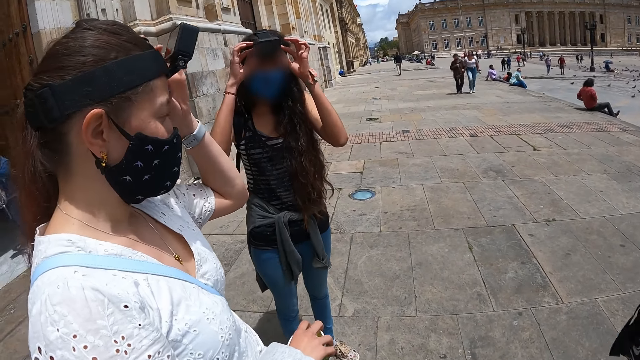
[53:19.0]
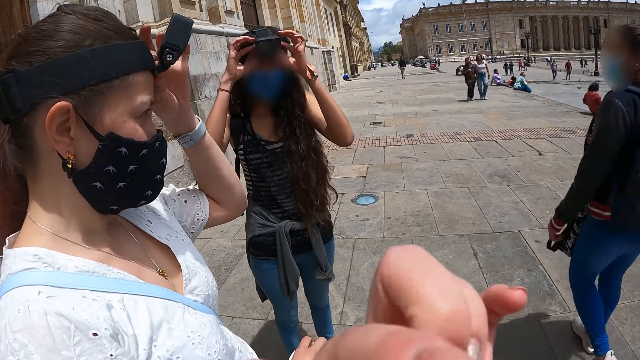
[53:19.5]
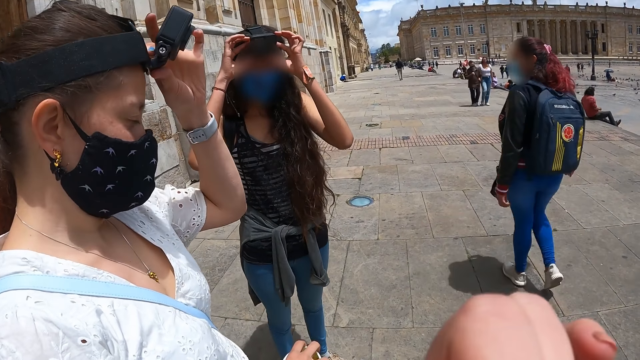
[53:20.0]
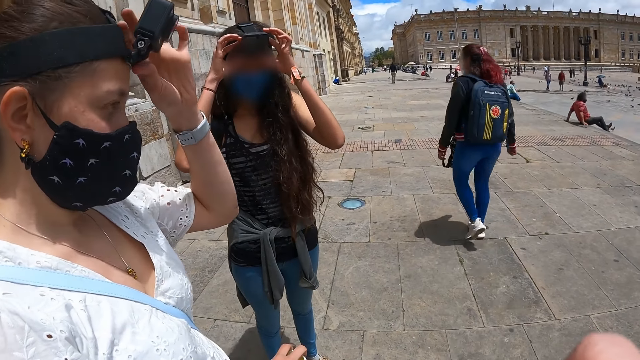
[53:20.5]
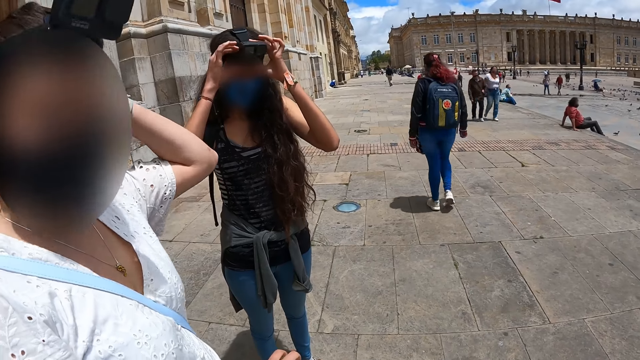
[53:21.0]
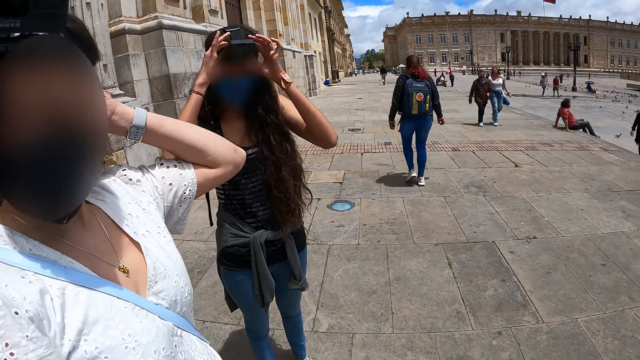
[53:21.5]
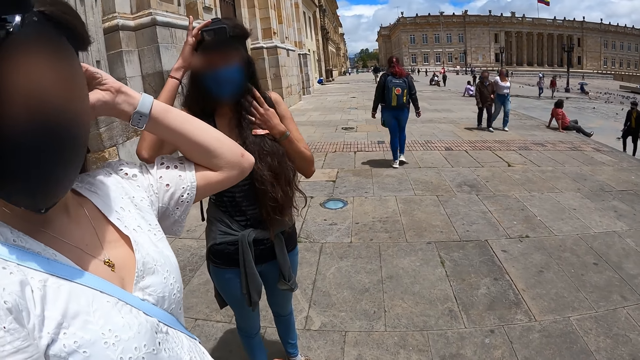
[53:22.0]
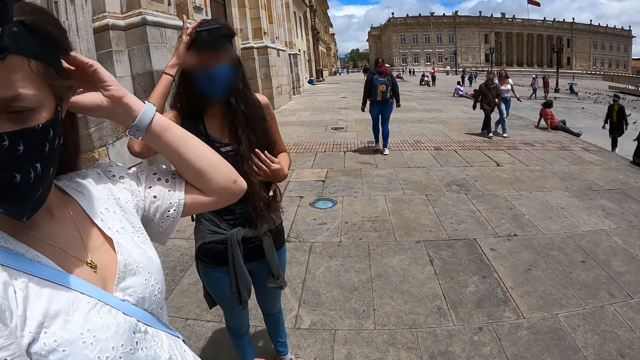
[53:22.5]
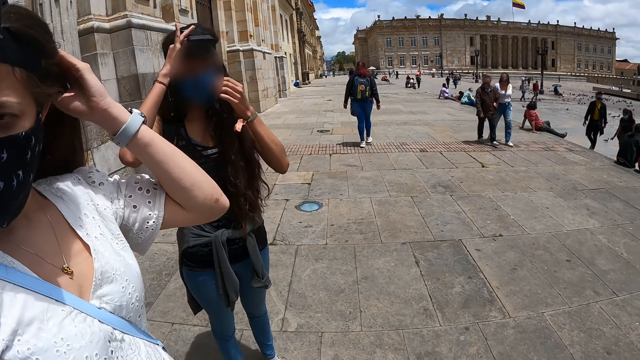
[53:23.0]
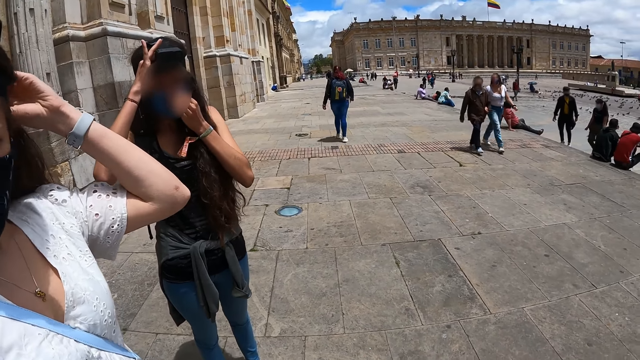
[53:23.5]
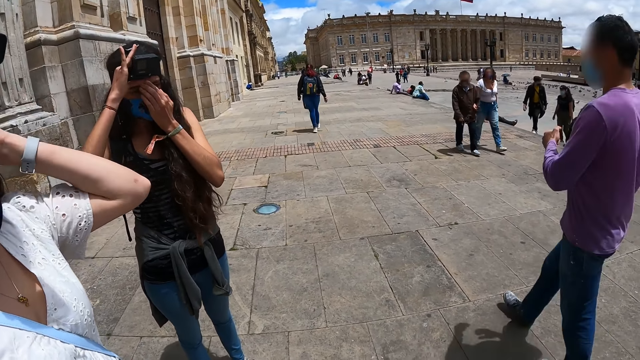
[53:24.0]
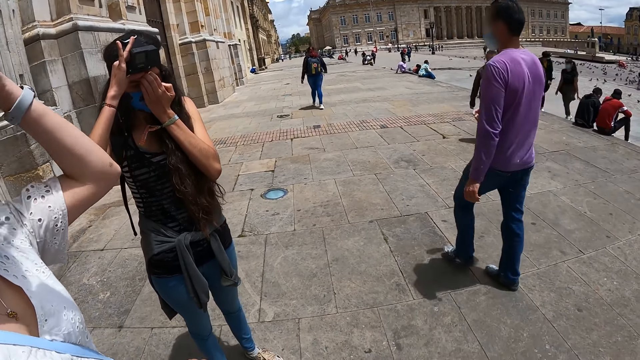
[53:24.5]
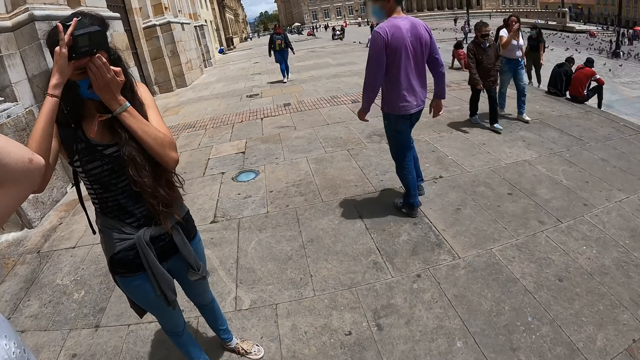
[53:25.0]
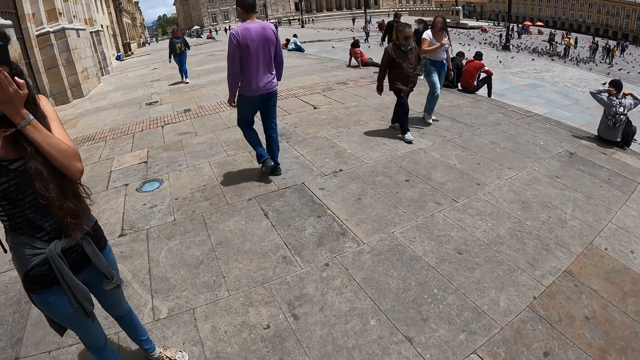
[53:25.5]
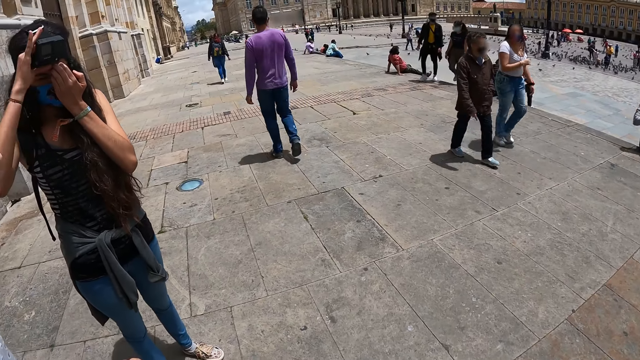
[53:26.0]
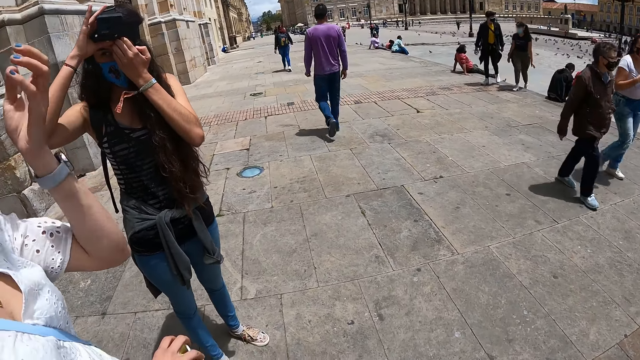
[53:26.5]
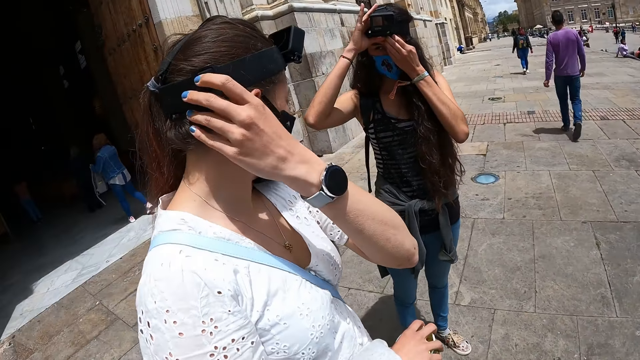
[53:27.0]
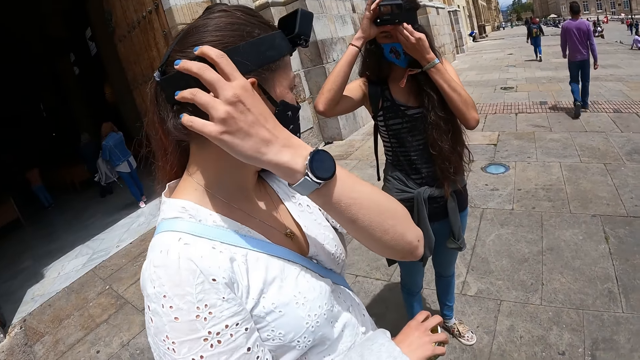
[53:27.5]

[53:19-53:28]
A woman adjusts the camera. Another woman adjusts the camera. A lady touches the camera. The camera wearer adjusts the camera. They touch something.

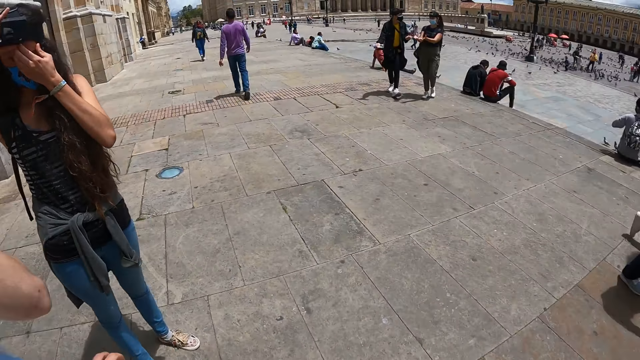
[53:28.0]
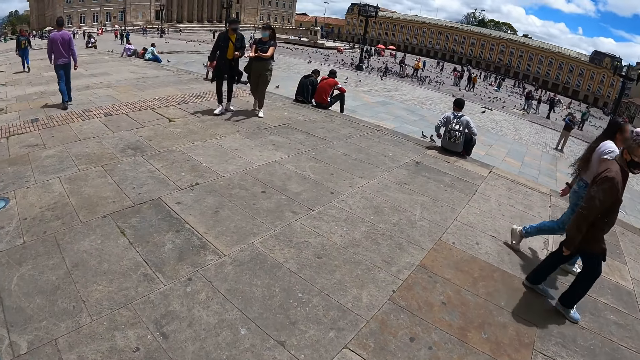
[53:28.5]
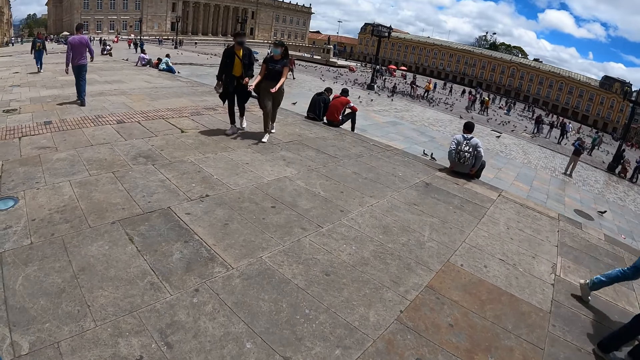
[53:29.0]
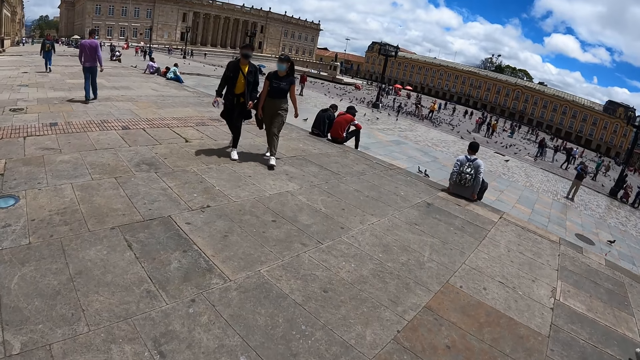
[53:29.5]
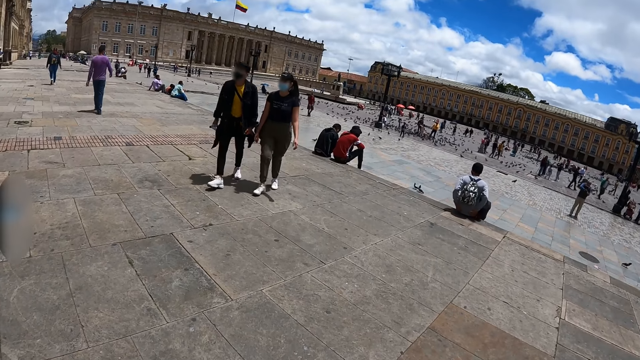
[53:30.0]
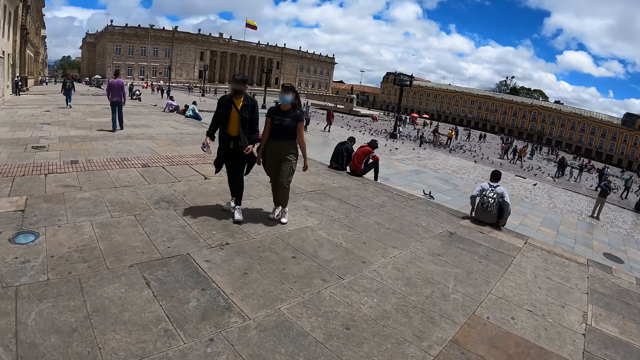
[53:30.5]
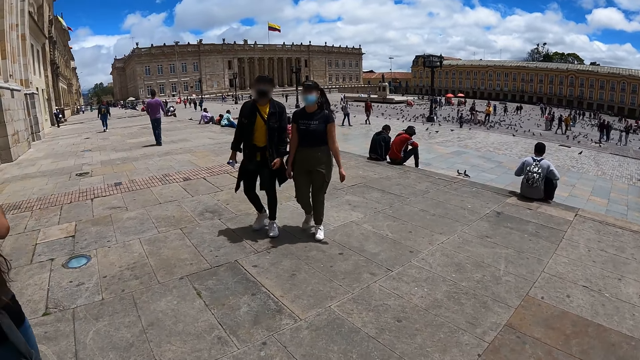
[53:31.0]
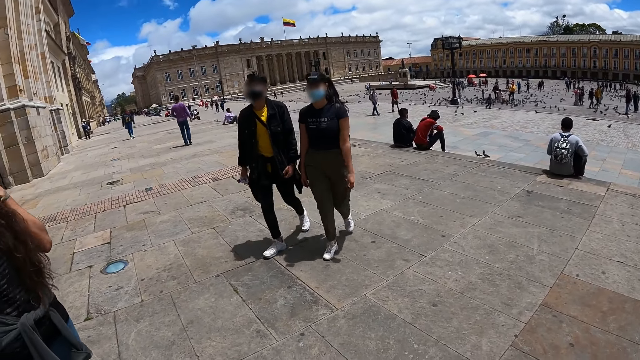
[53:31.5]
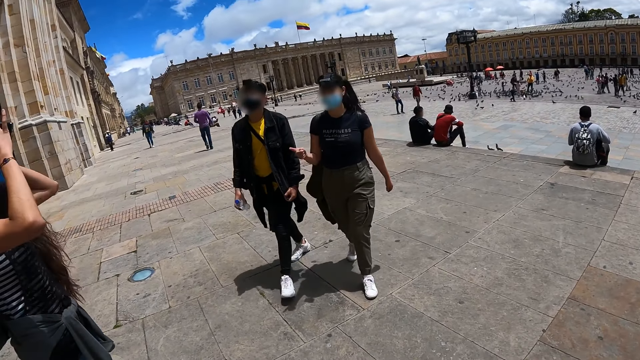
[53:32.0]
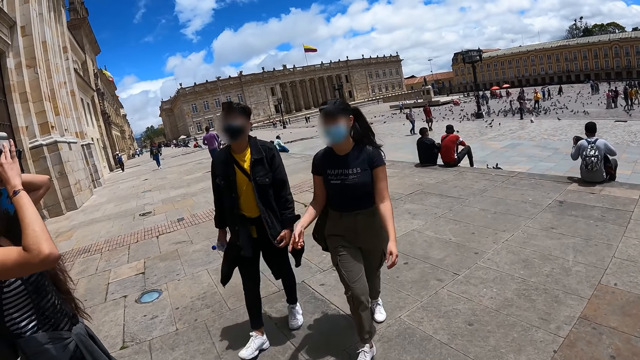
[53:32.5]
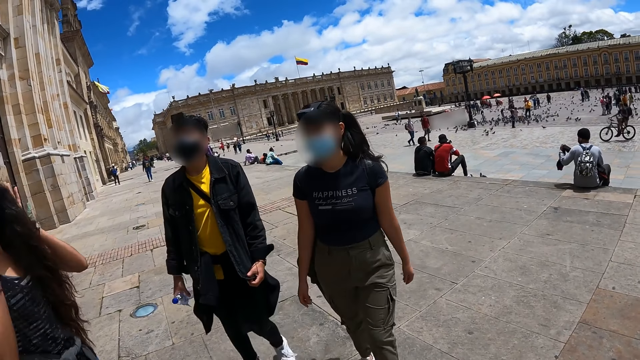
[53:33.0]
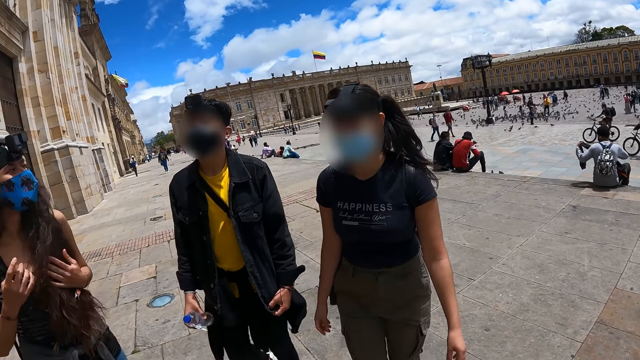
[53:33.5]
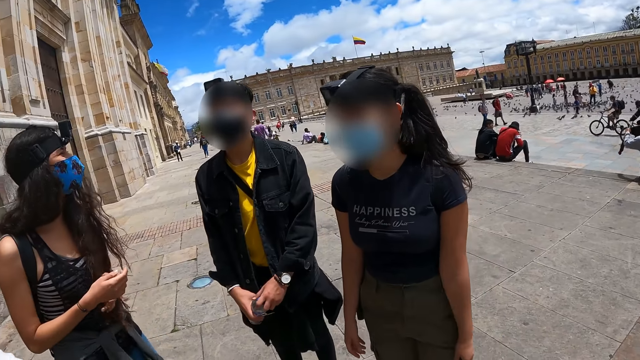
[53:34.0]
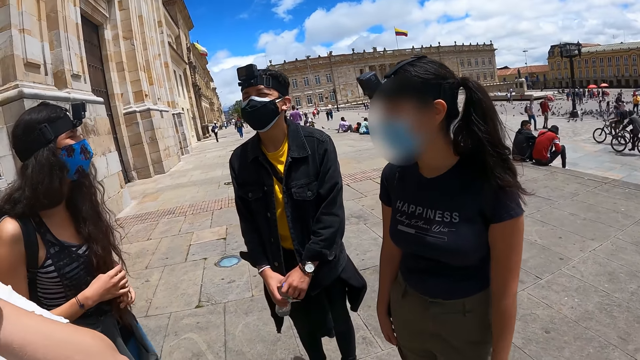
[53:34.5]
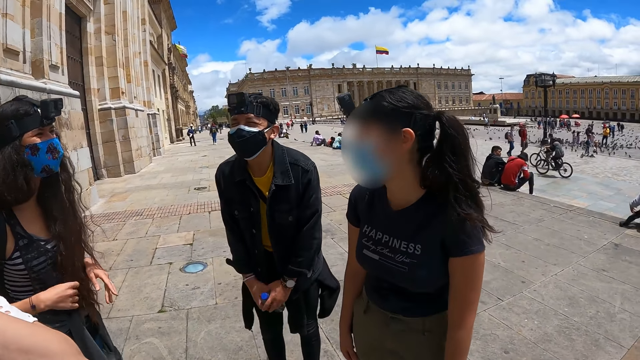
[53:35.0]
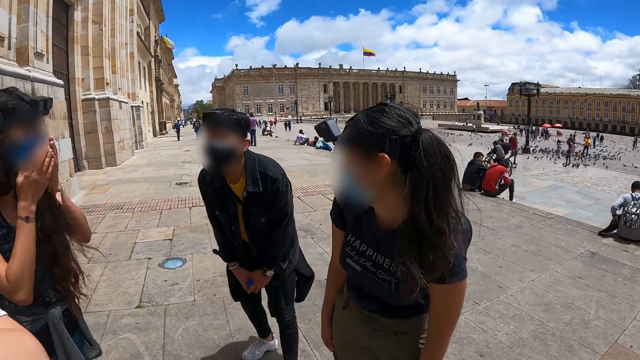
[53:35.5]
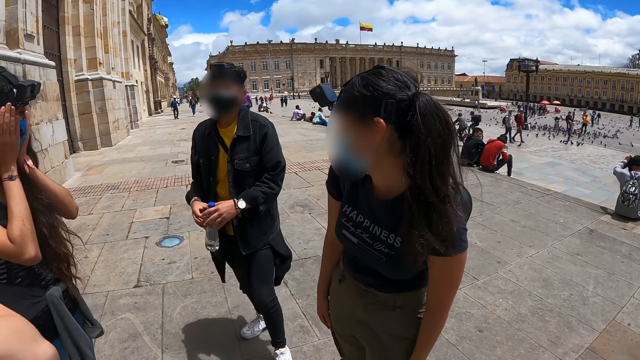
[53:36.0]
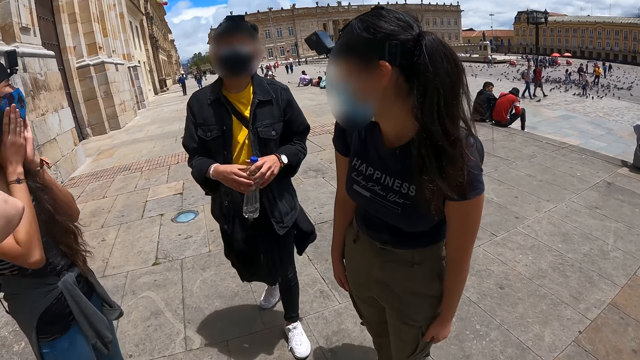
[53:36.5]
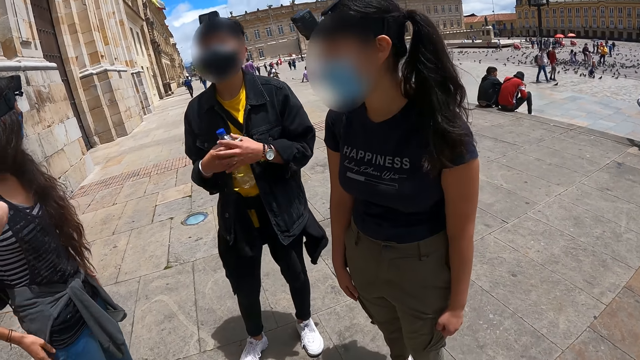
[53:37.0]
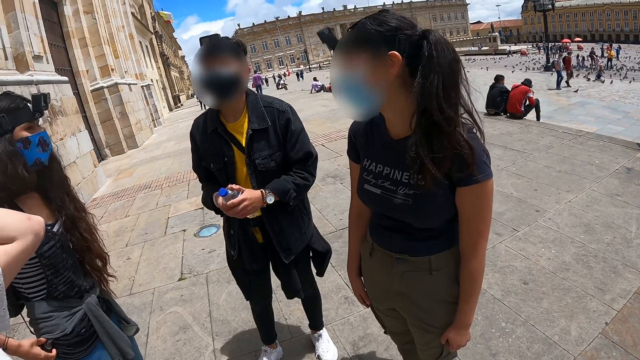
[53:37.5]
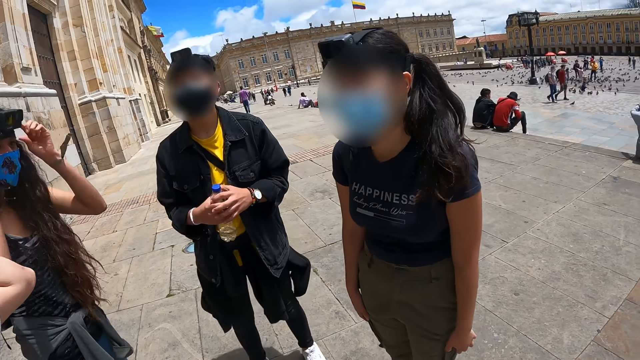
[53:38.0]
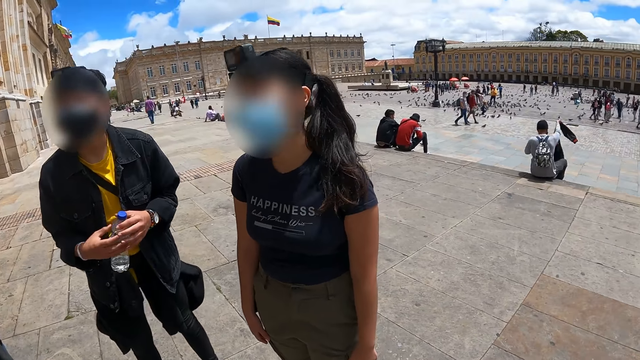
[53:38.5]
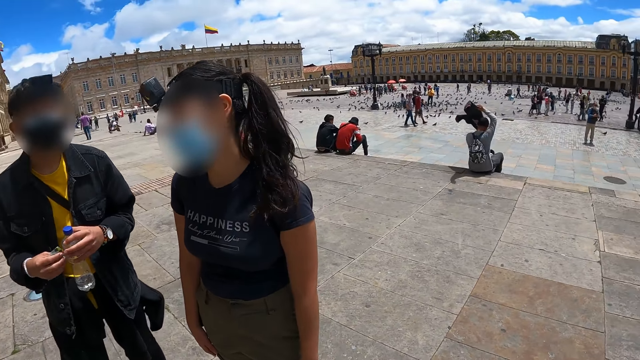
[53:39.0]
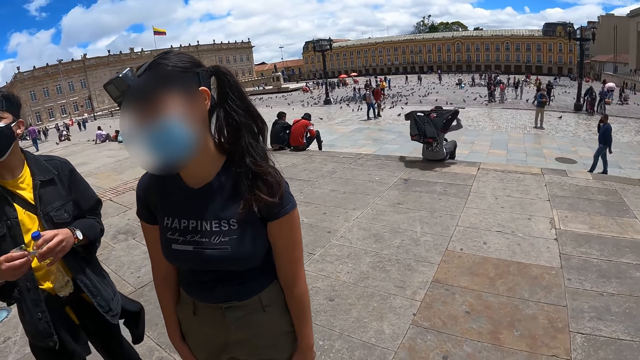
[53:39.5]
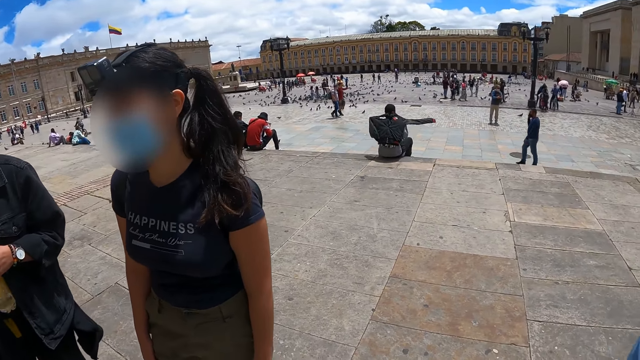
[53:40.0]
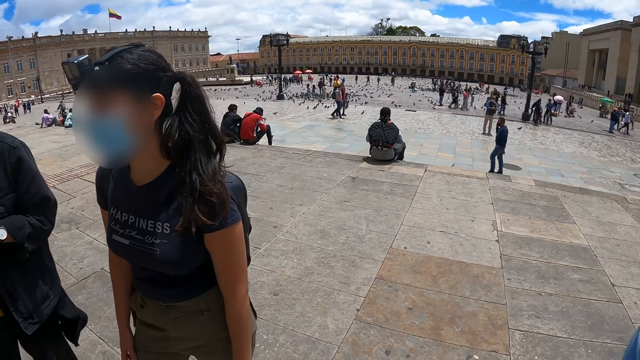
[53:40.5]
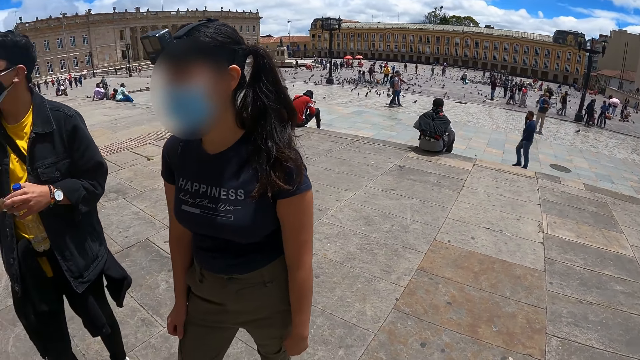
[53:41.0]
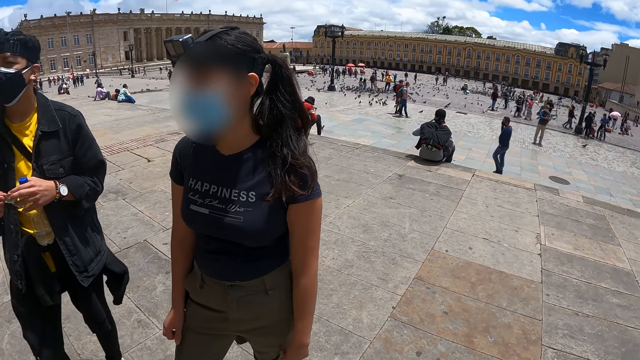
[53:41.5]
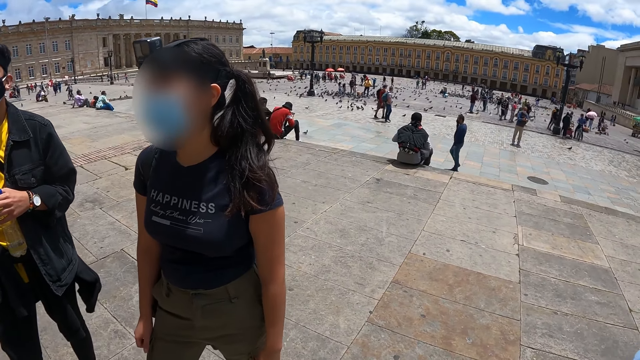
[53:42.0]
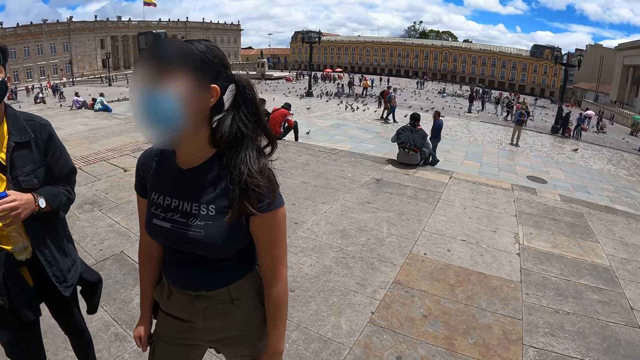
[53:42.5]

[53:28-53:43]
A lady walks in the compound. A man walks in the compound. The camera wearer looks around. They interact with the friends. A woman touches her hair. The woman interacts with another man. A woman interacts with another woman. Another lady touches the facemask. The other man carries a water bottle. The camera wearer interacts with the friends.
